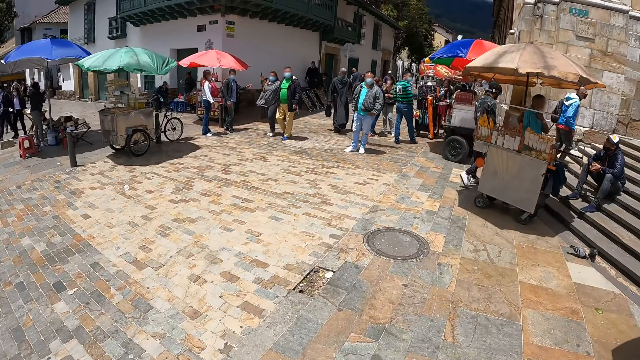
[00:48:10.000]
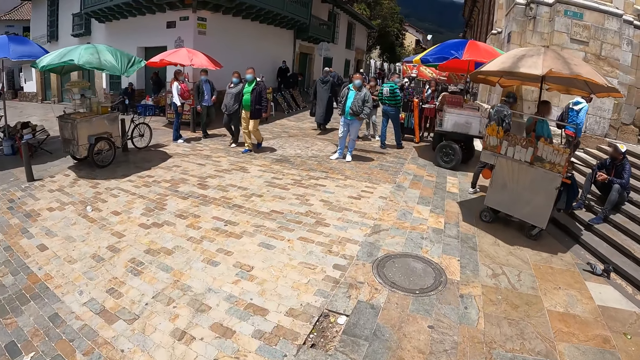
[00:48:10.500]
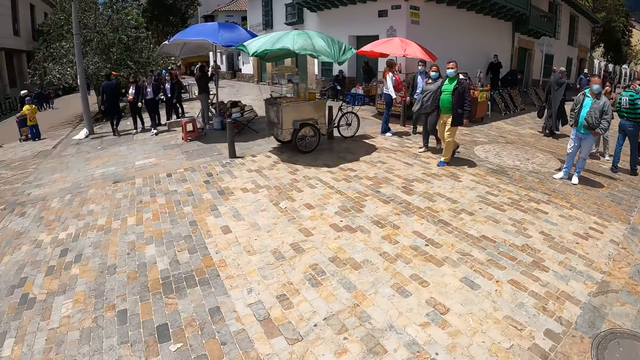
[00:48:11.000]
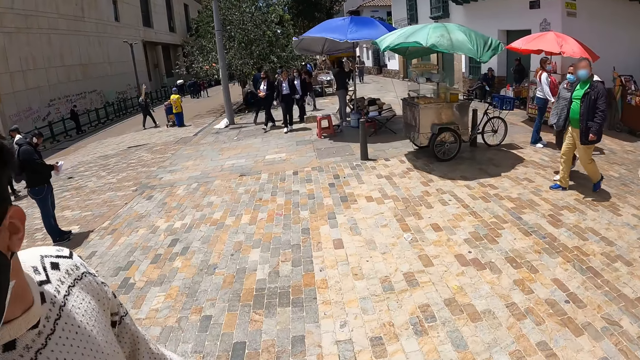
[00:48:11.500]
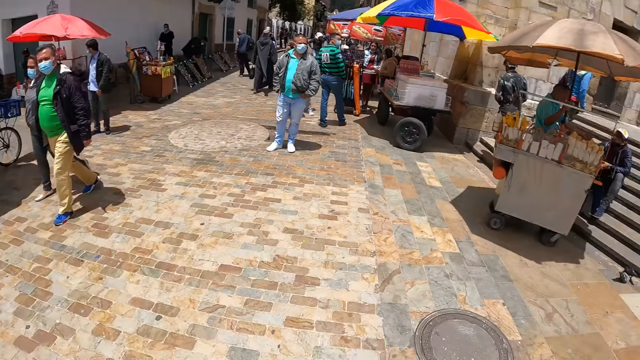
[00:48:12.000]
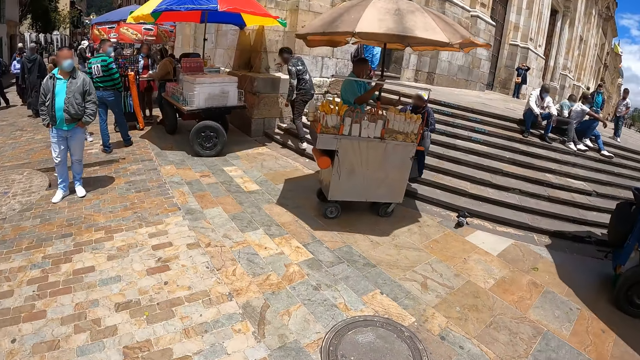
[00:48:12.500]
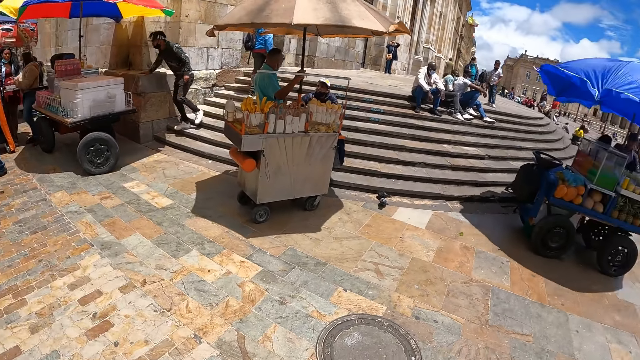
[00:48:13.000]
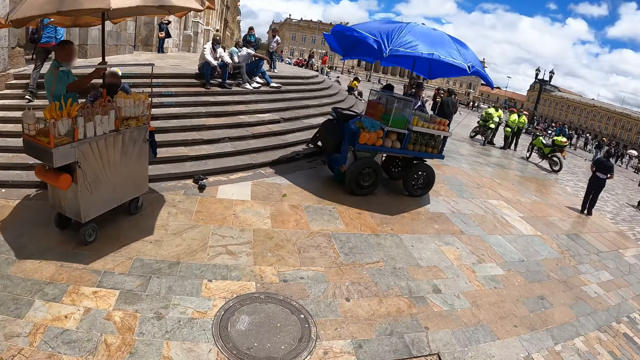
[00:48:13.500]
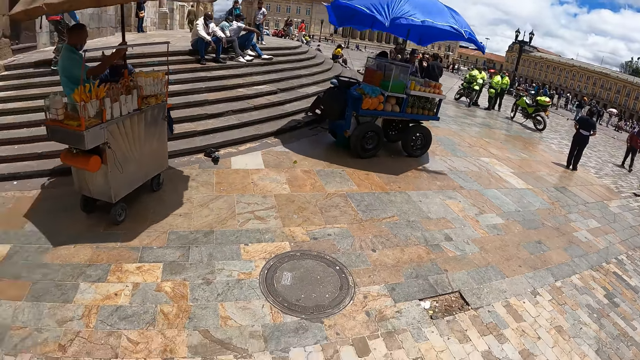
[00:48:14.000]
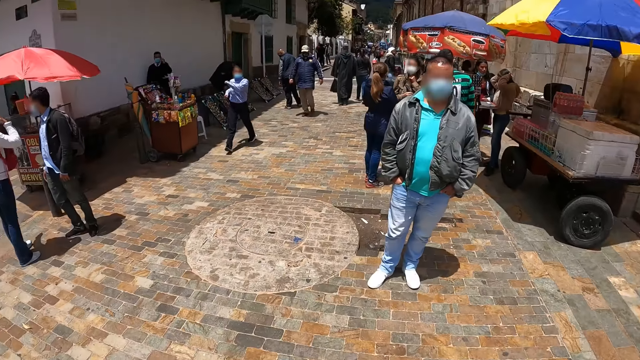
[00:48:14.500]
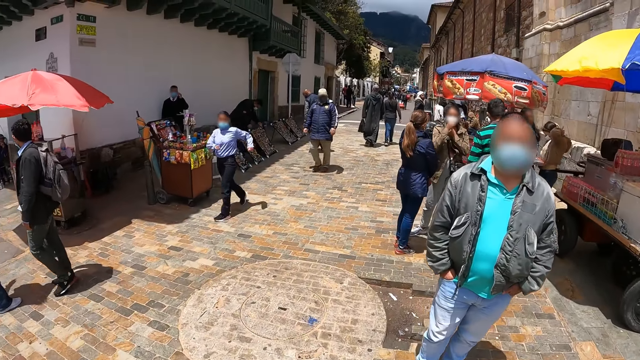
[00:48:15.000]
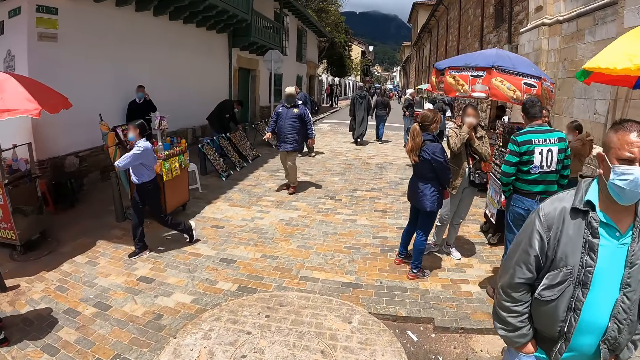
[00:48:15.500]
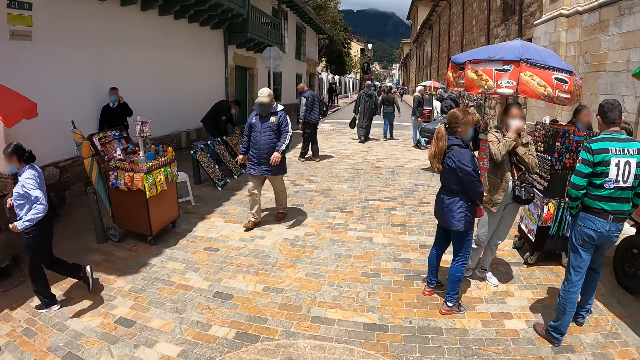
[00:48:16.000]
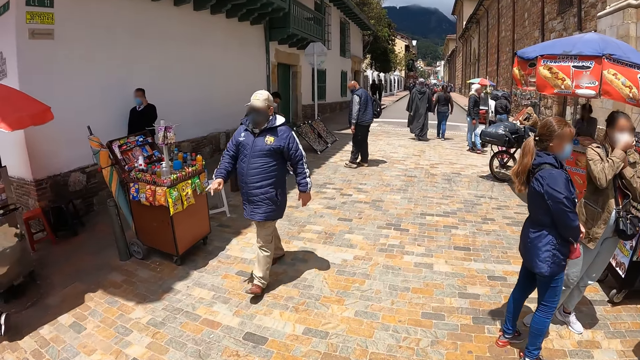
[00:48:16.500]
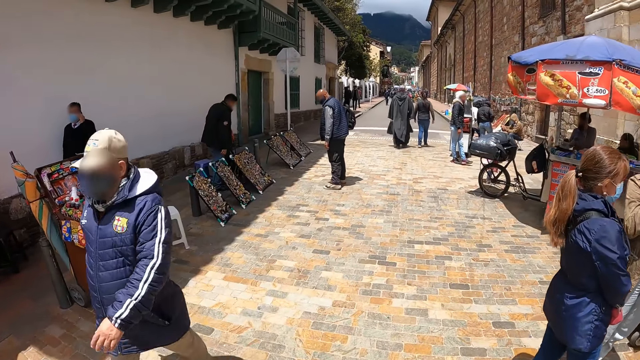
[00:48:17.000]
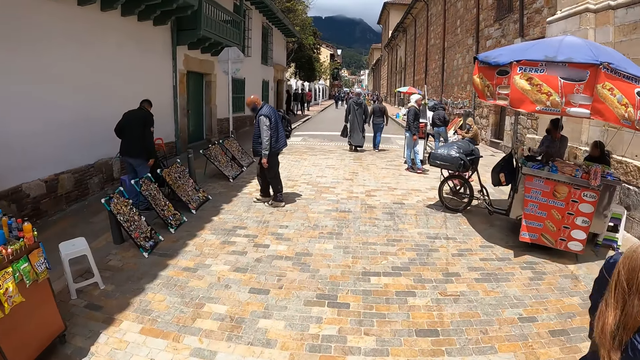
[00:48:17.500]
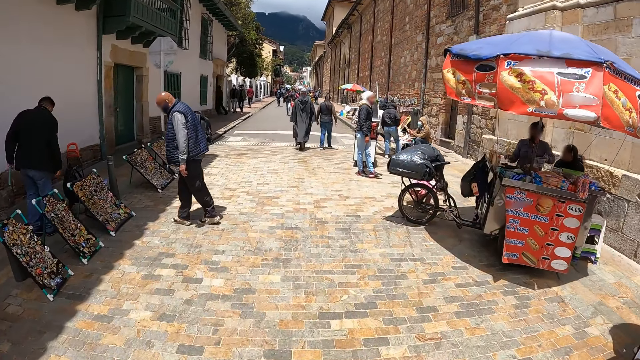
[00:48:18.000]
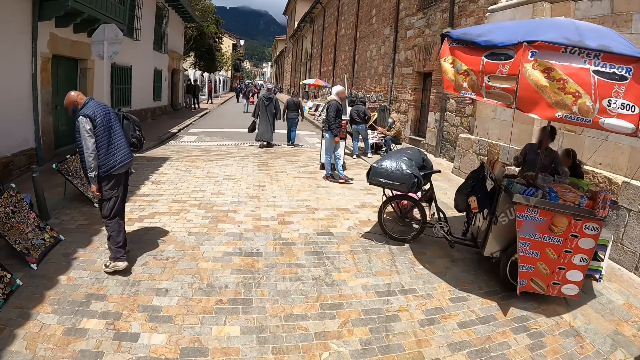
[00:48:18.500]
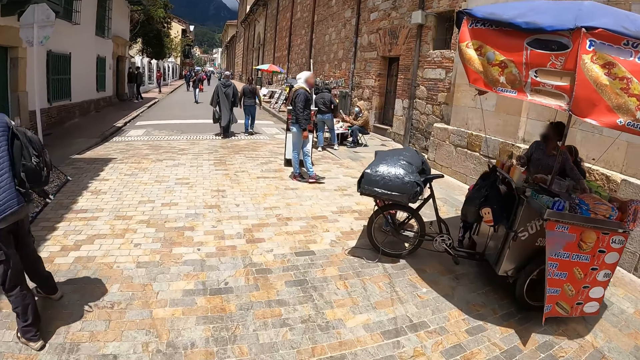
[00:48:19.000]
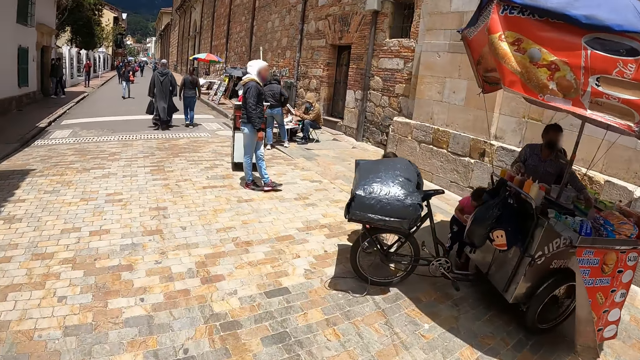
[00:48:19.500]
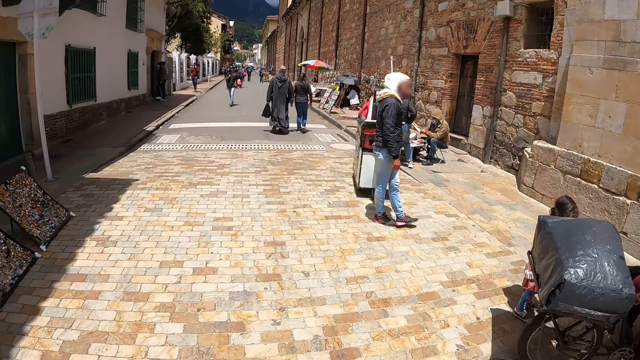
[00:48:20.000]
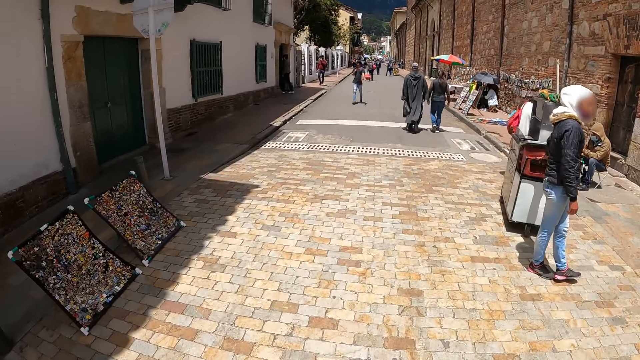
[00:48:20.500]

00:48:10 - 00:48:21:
The camera wearer looks around the park. They walk beside the building.

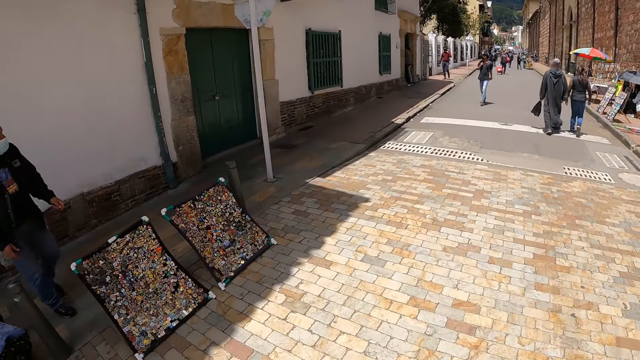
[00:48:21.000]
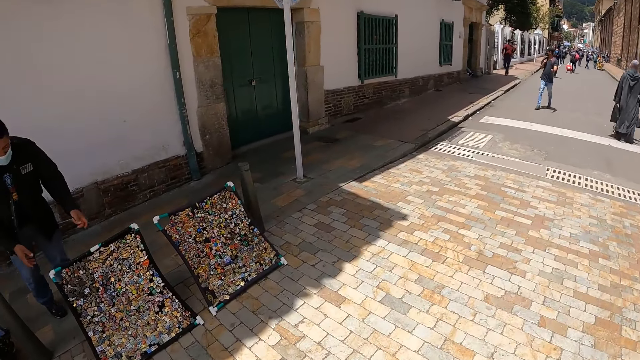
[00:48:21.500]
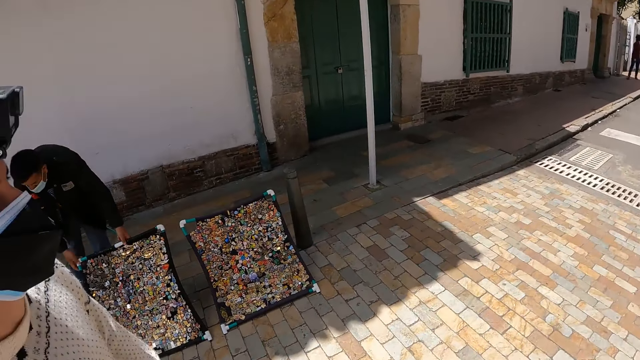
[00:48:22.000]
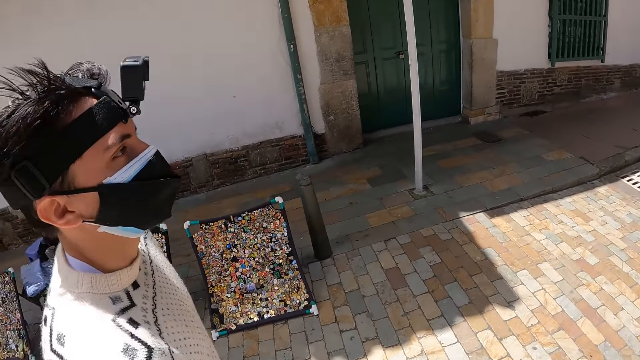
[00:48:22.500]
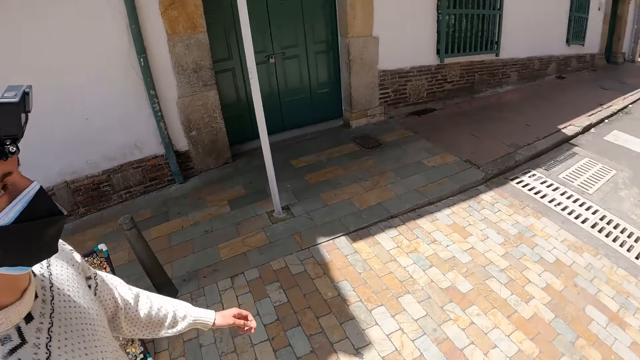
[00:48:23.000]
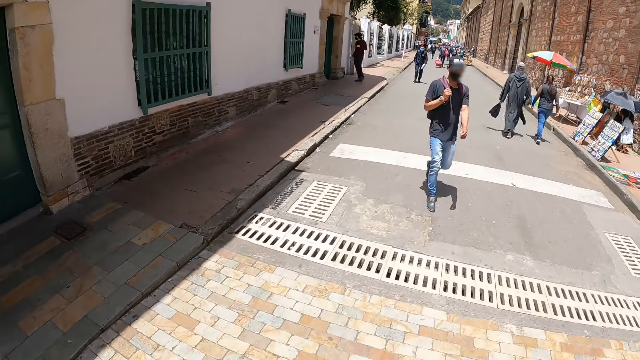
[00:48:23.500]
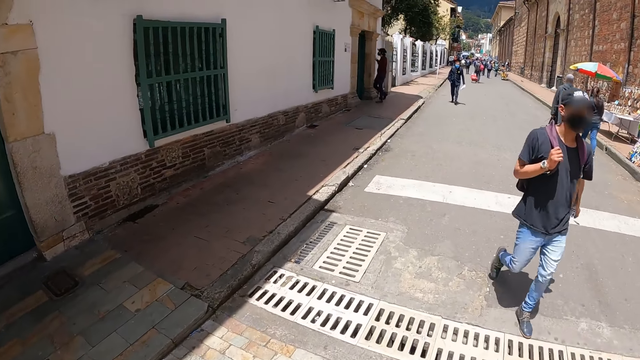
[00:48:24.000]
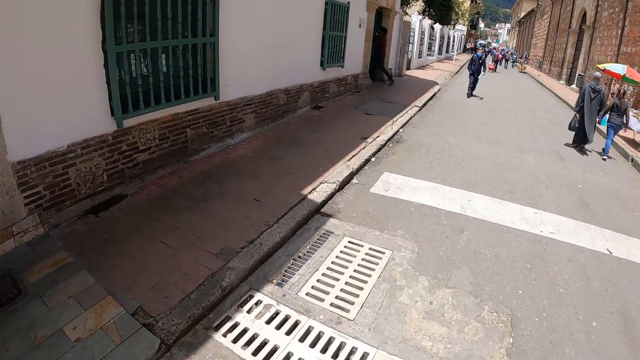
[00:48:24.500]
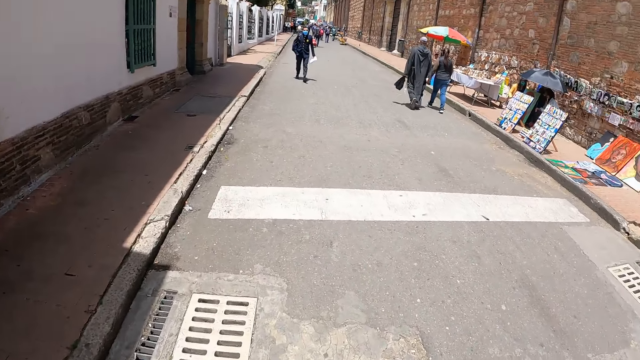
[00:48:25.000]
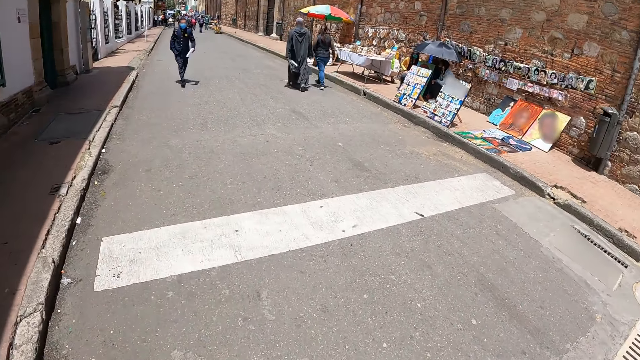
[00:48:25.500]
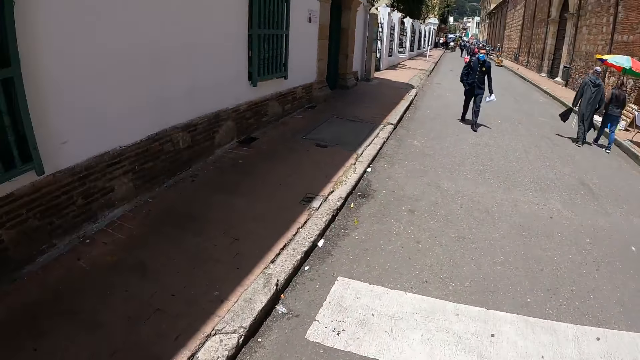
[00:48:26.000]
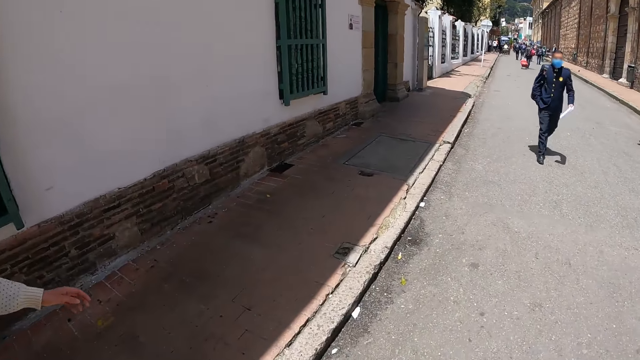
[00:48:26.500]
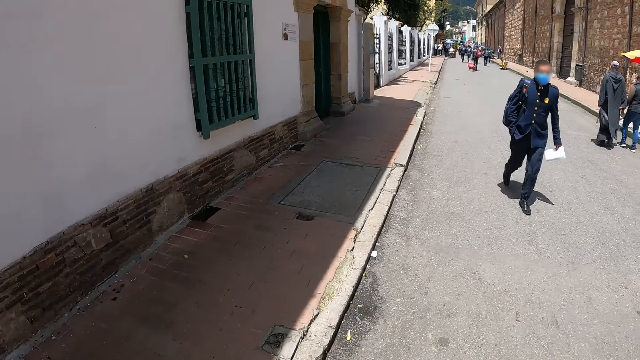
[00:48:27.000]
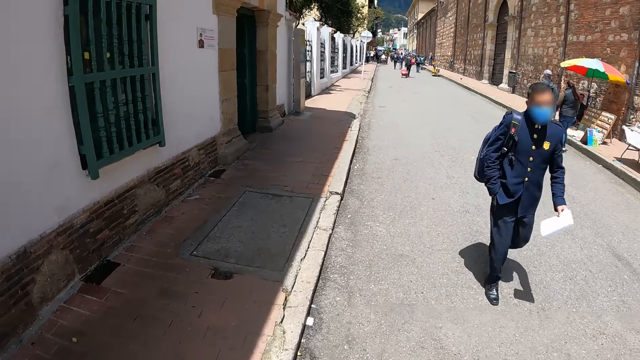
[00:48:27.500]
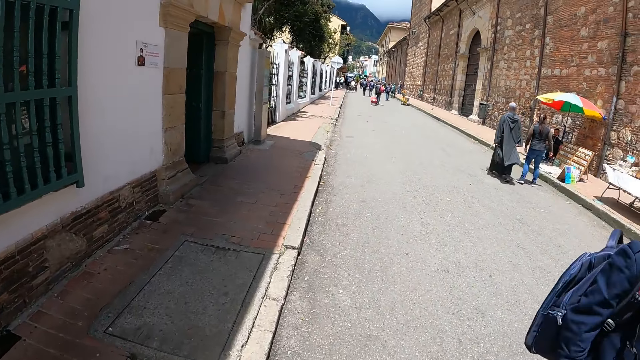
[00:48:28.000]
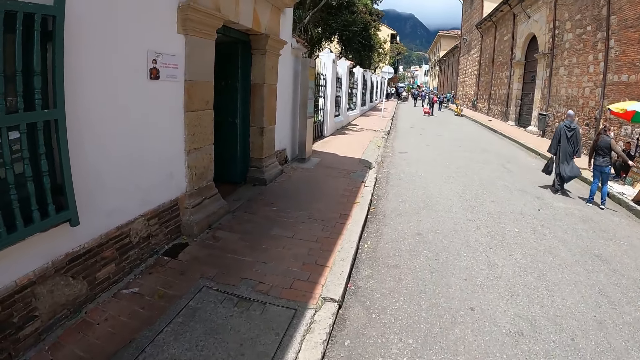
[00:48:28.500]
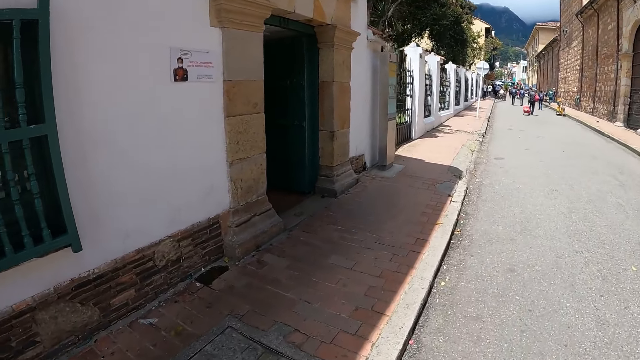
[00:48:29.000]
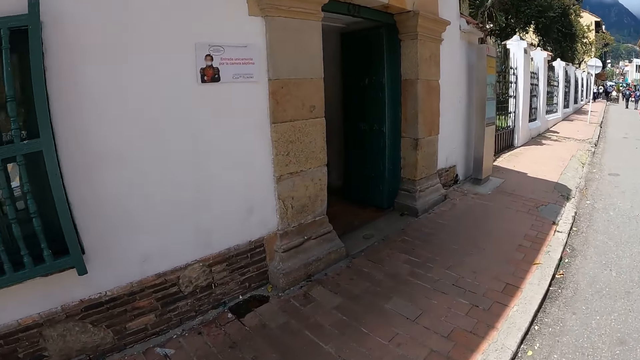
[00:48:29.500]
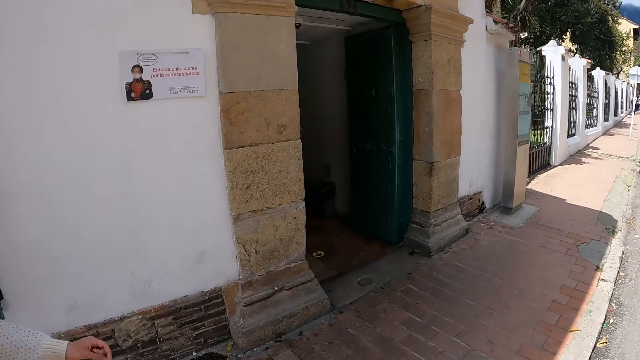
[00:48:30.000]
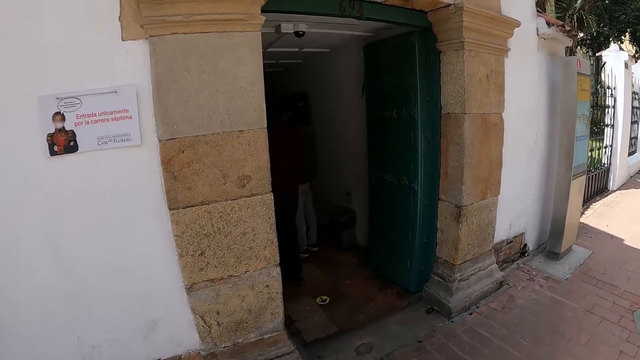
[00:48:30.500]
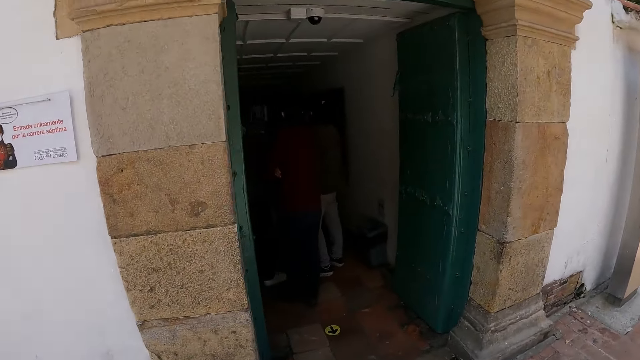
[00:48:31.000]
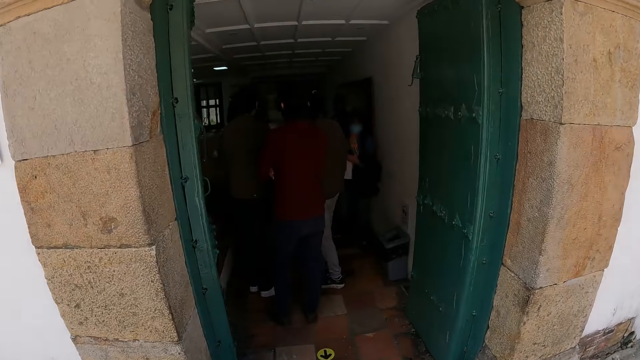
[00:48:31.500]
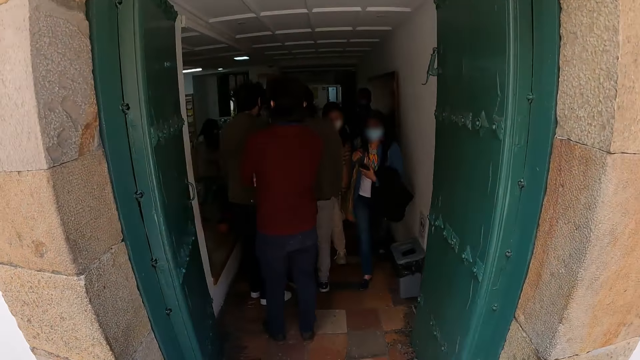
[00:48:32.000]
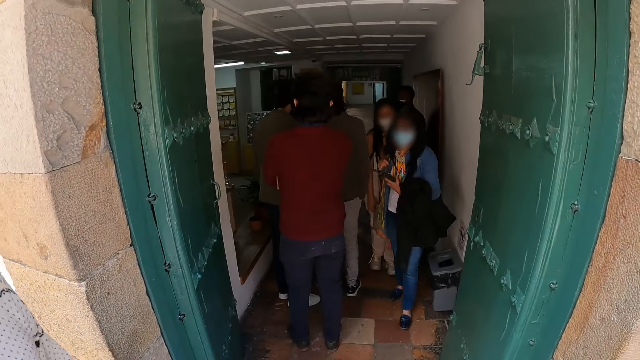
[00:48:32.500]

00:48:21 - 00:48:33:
The camera wearer looks around. They look at a man. They walk on the tarmac road.
